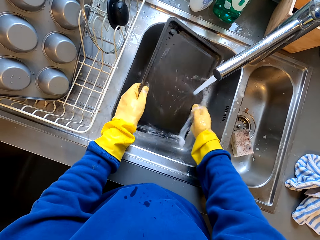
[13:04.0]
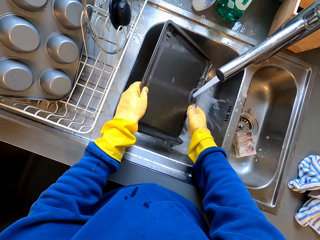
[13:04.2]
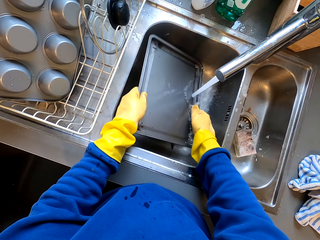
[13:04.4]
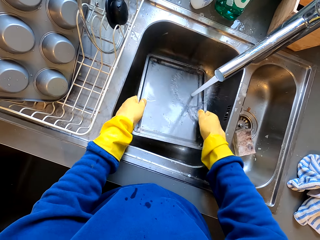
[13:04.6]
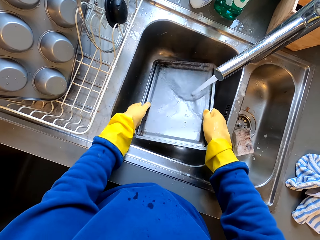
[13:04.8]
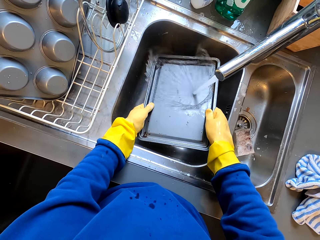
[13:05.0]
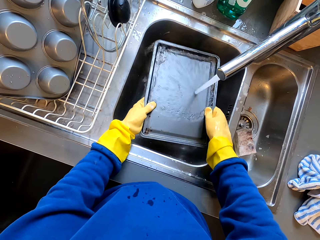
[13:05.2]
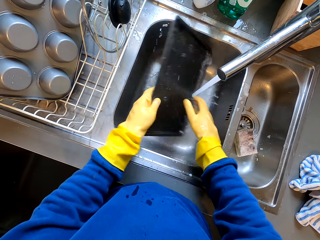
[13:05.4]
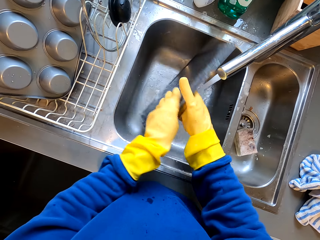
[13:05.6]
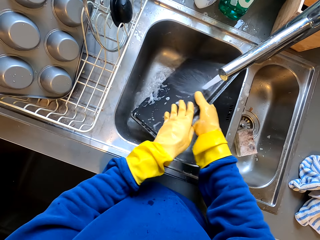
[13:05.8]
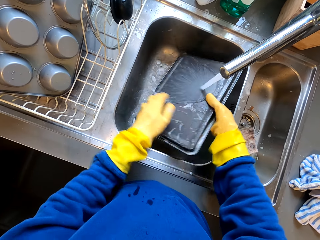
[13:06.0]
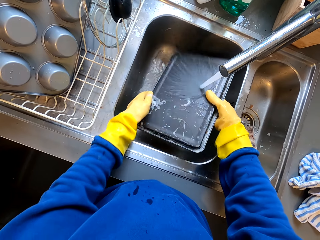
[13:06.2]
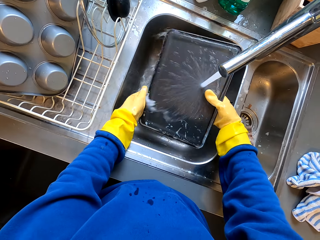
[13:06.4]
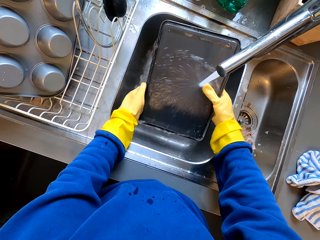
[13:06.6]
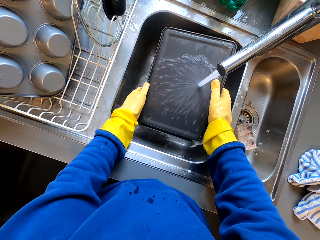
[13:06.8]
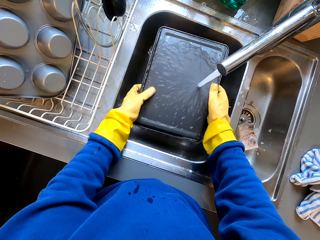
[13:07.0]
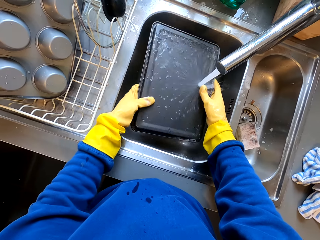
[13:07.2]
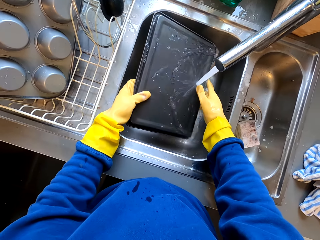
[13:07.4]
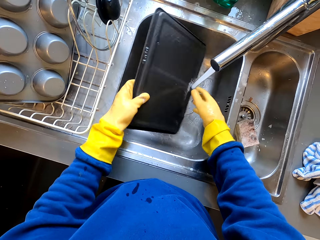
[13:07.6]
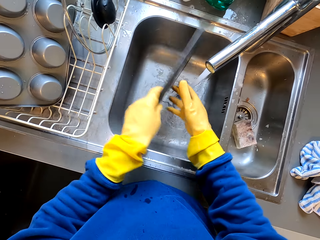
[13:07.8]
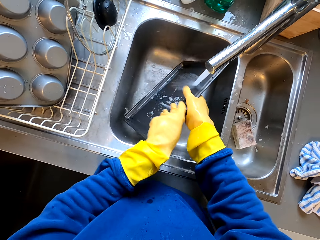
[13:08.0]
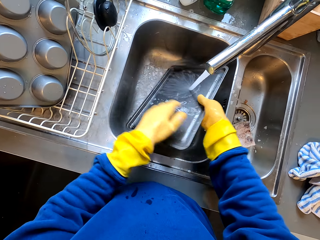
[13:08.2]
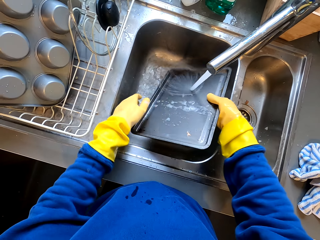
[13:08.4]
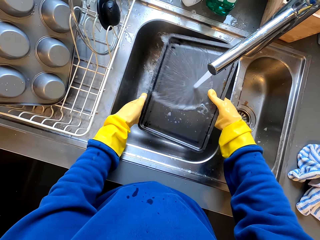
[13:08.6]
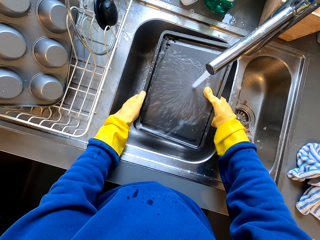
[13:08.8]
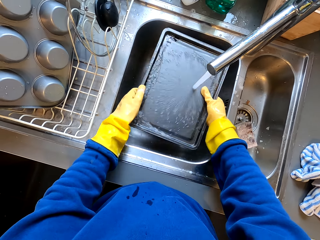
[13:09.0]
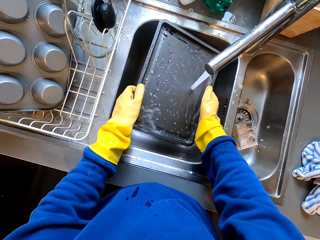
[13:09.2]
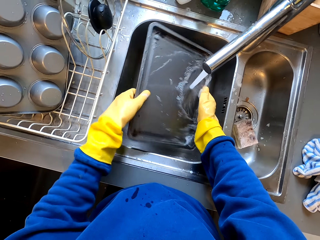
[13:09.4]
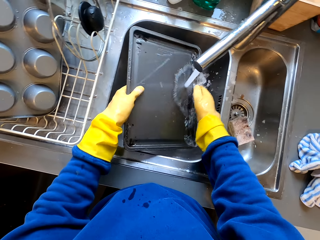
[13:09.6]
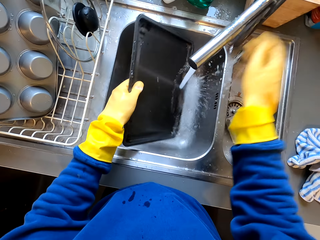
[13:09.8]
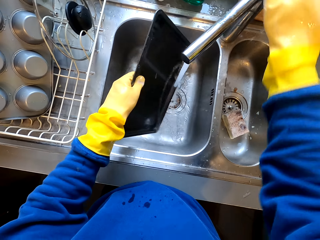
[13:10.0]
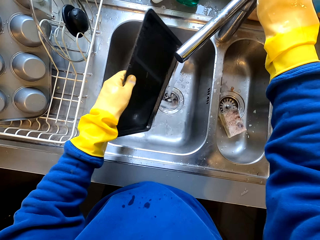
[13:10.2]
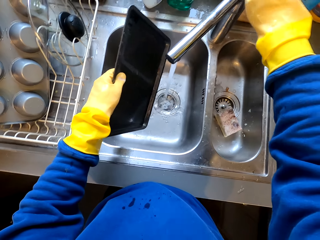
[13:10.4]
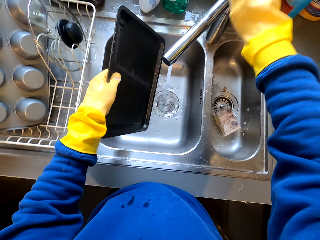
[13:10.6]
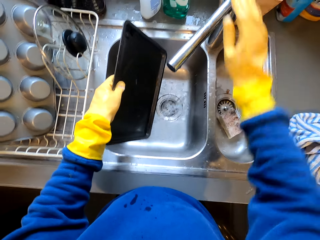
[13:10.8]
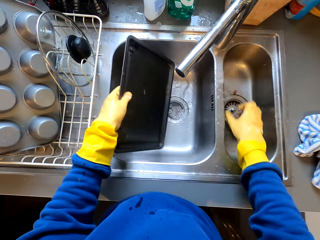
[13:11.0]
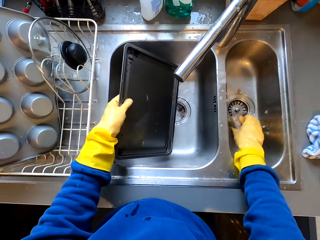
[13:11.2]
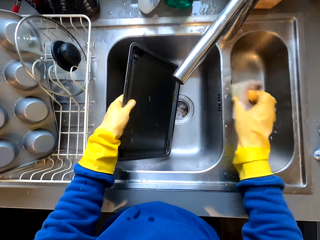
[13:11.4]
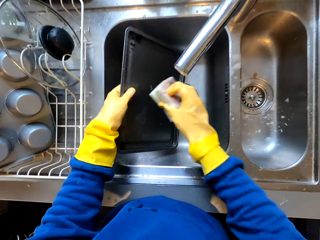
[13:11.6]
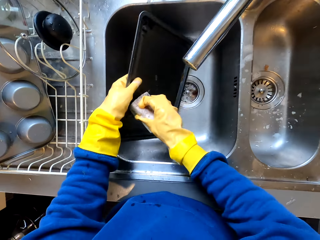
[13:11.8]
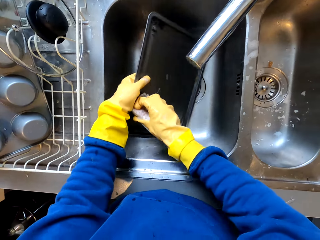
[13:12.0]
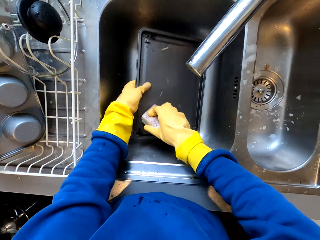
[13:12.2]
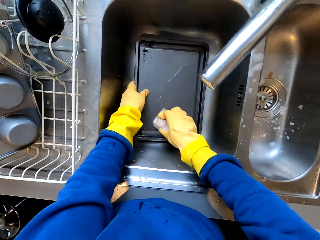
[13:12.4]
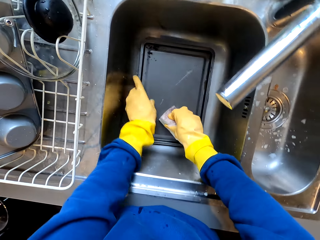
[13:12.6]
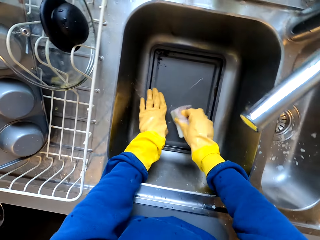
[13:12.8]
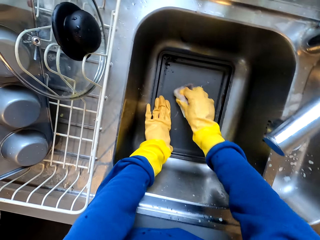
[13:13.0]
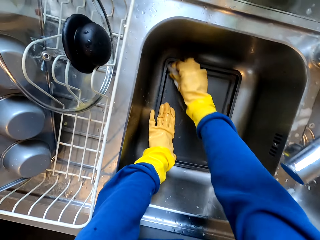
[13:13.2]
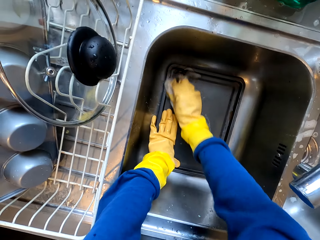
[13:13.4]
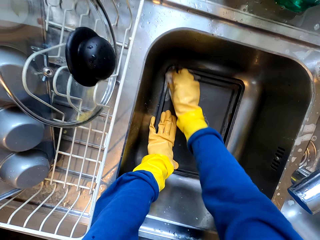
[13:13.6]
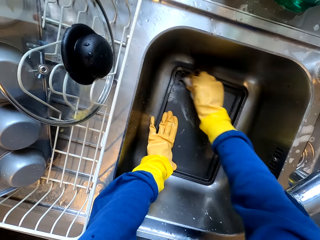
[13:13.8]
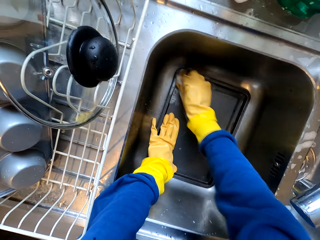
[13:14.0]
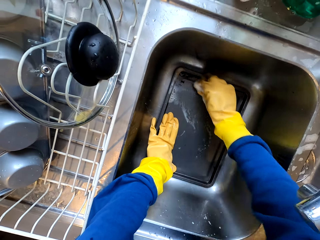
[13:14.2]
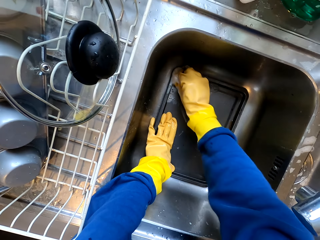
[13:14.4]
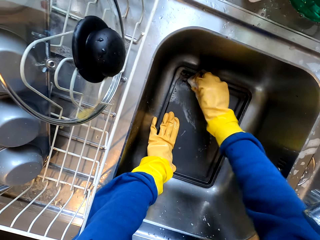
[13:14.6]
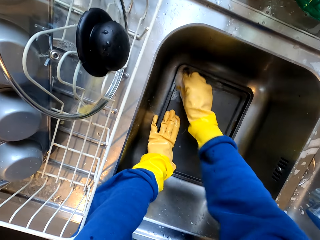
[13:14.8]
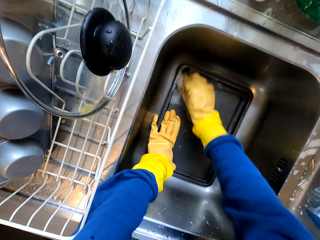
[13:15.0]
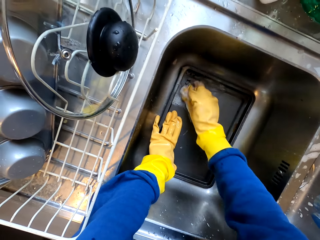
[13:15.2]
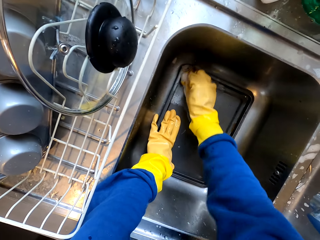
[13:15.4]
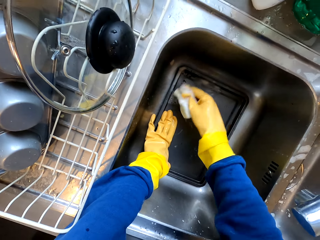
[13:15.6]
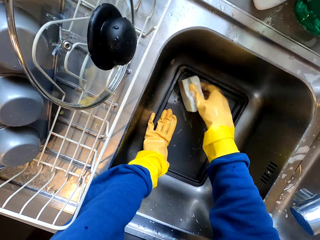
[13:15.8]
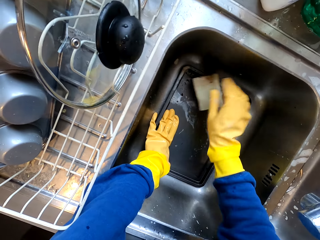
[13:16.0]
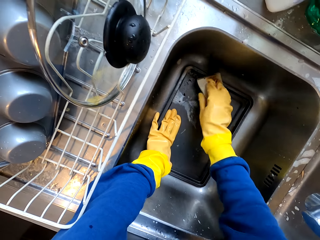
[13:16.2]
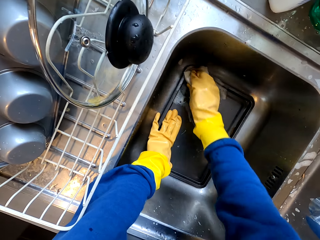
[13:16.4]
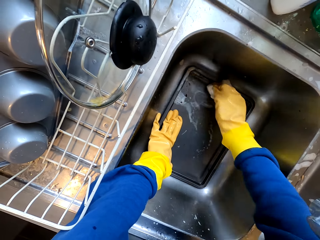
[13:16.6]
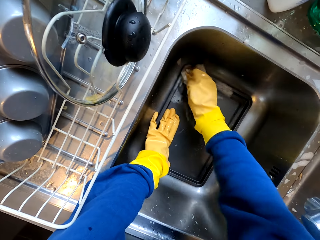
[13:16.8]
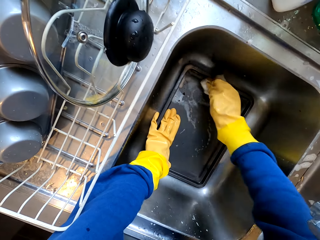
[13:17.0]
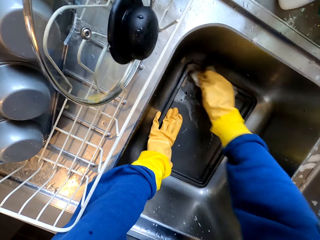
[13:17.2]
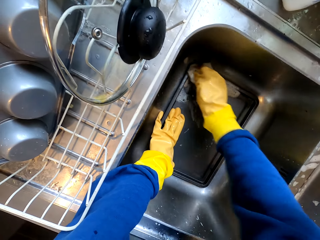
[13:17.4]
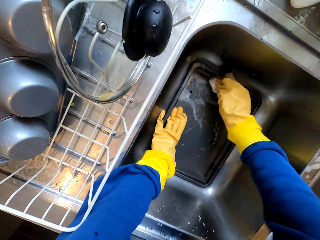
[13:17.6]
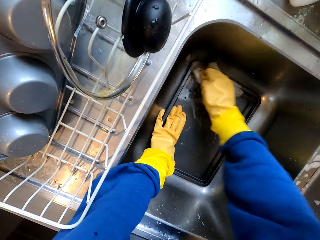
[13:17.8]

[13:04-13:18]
The camera wearer closes the sink tap. They pick up the dishwashing sponge from the sink. They clean the platter or tray with the sponge in the sink.

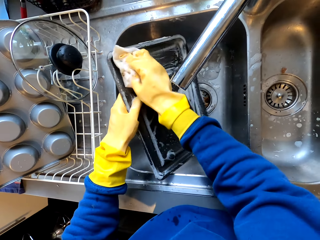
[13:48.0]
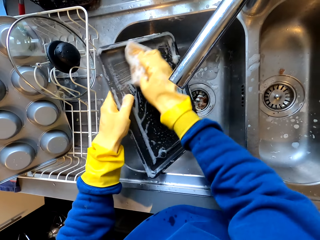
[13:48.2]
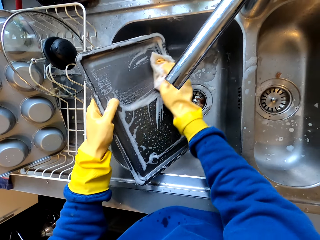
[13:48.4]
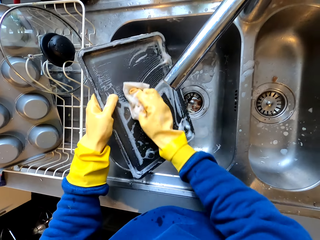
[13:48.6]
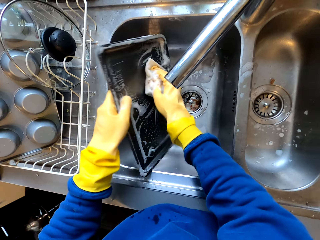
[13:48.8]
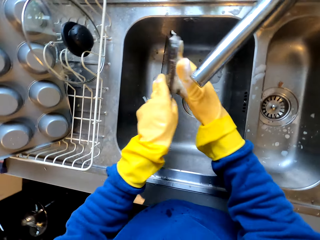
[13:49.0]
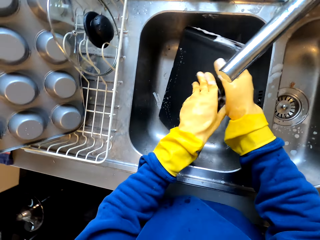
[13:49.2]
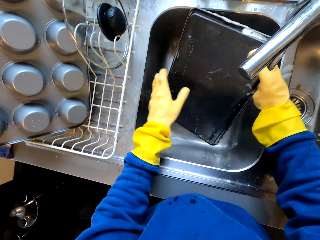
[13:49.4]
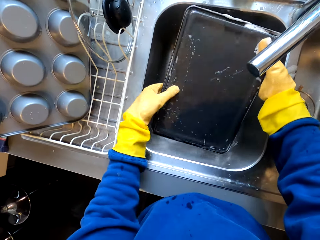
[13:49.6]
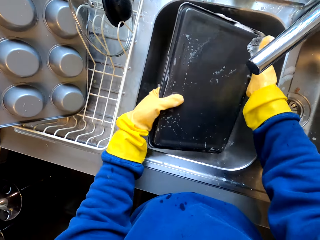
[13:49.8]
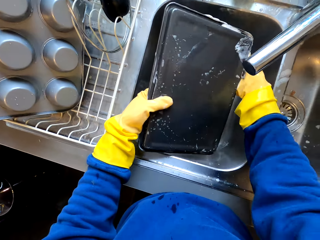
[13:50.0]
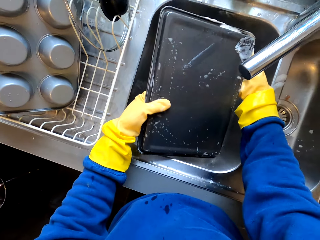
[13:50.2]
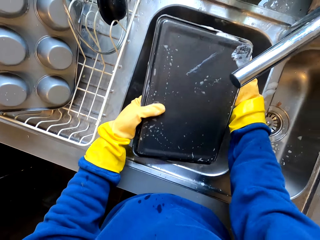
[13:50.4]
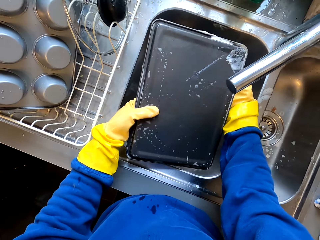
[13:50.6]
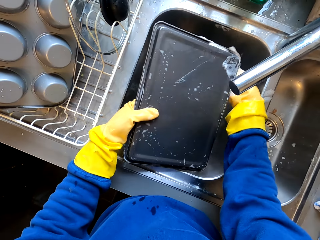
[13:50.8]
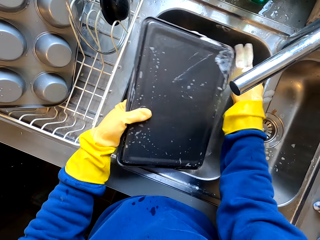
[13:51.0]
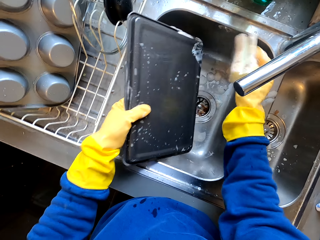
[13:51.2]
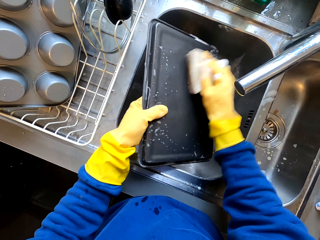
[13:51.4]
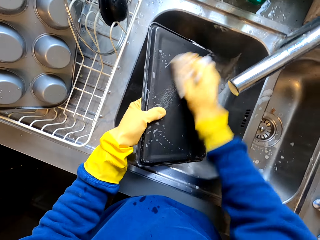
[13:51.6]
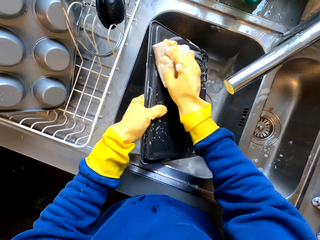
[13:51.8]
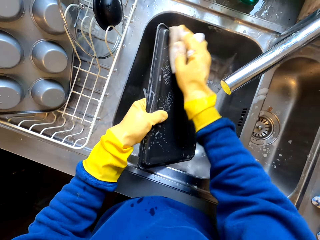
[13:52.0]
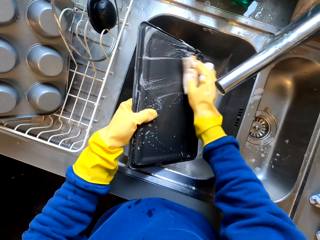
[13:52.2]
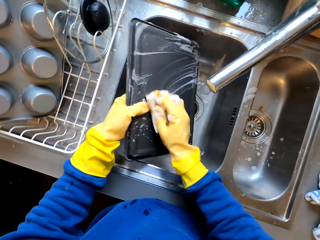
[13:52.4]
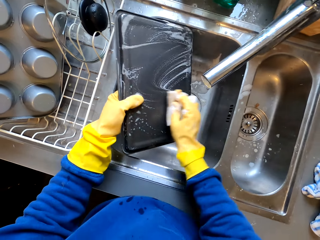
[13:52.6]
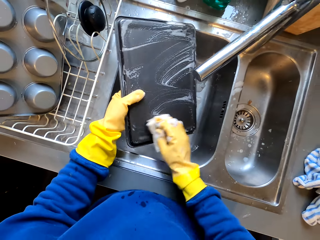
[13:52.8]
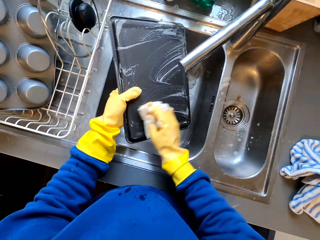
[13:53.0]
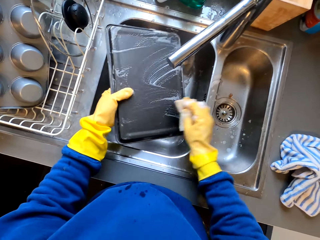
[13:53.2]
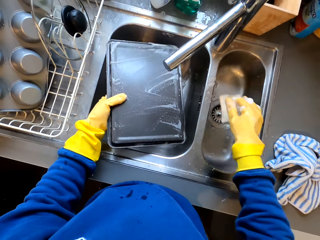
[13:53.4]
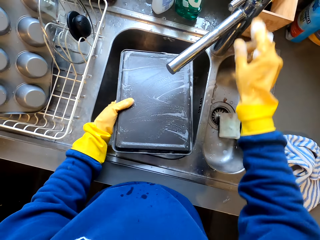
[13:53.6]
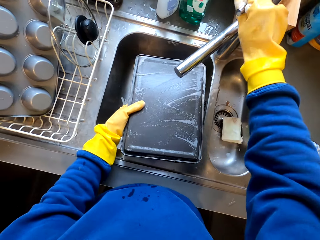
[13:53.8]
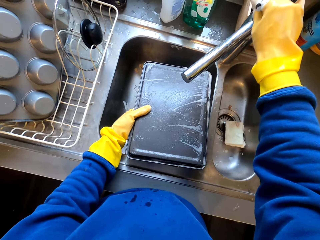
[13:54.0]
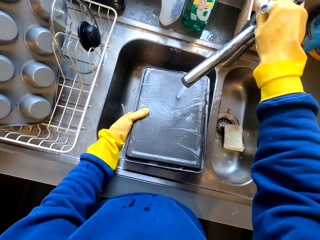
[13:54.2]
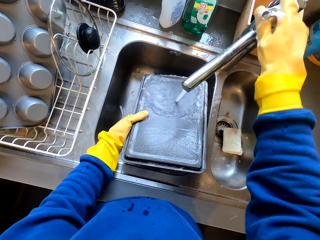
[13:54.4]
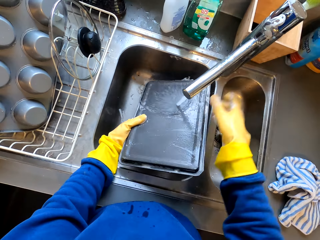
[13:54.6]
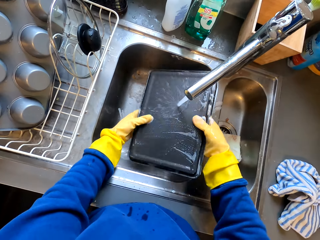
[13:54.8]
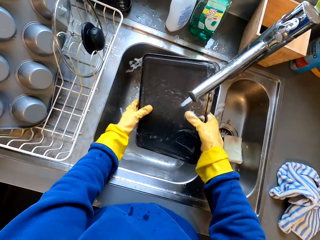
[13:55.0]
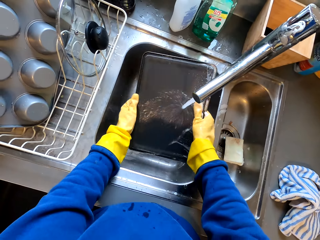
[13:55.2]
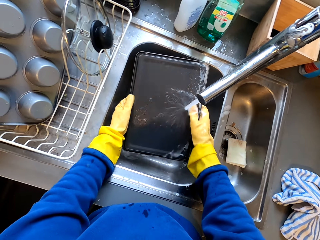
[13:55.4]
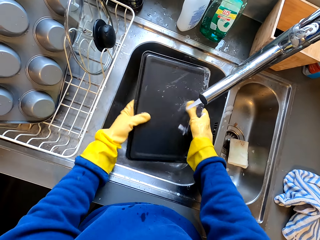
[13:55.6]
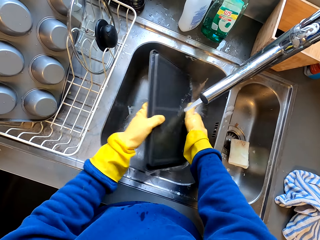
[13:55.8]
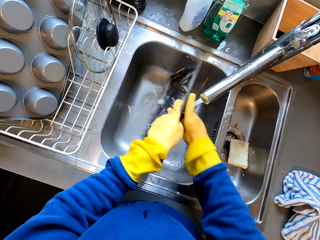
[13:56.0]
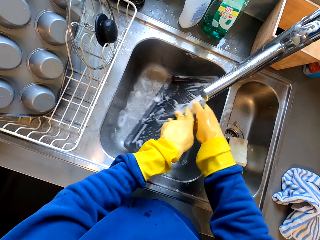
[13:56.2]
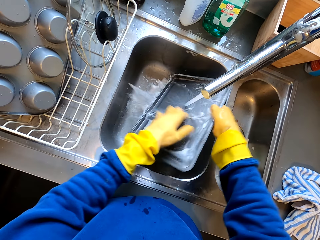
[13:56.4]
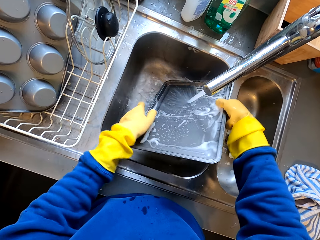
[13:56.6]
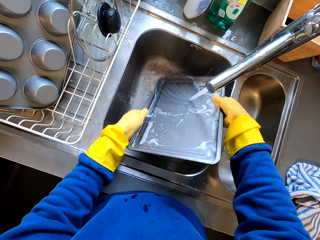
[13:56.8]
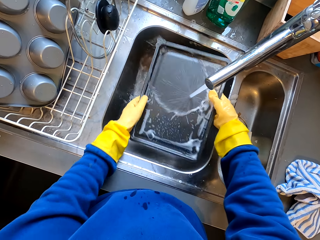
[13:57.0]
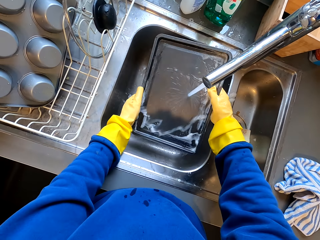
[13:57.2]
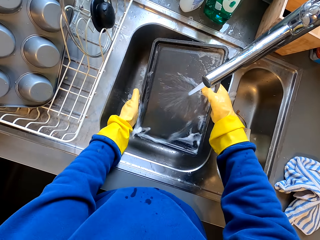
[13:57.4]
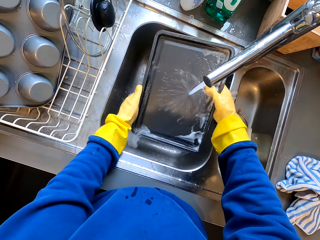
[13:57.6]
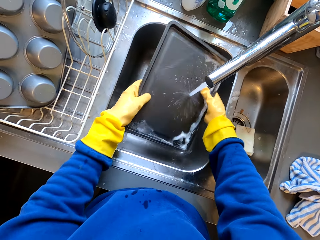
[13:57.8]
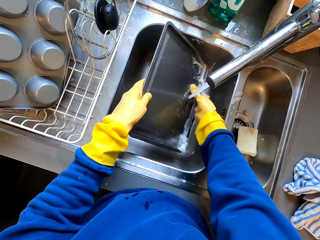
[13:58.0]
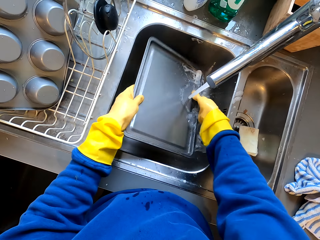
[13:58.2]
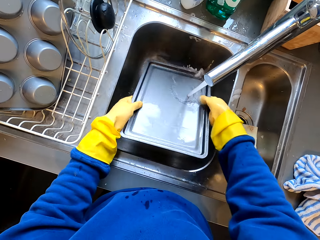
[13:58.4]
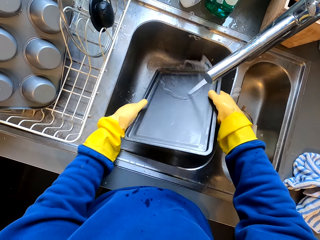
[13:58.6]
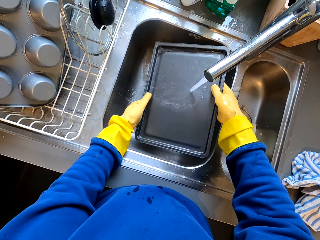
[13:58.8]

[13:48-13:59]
The camera wearer turns the tray. They clean the tray. They drop the sponge in the sink. They turn on the tap. They rinse the tray. They turn the tray. They rinse the tray.
